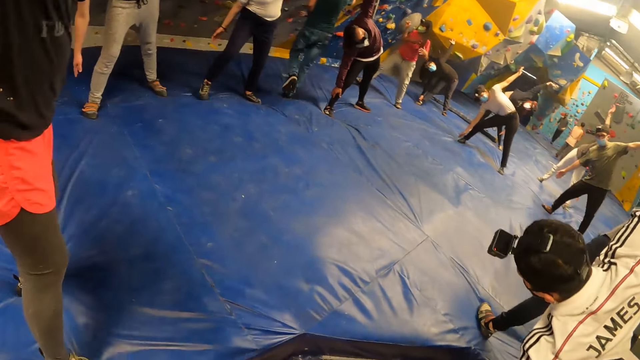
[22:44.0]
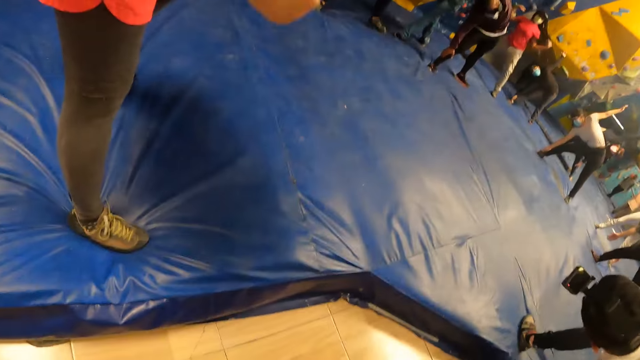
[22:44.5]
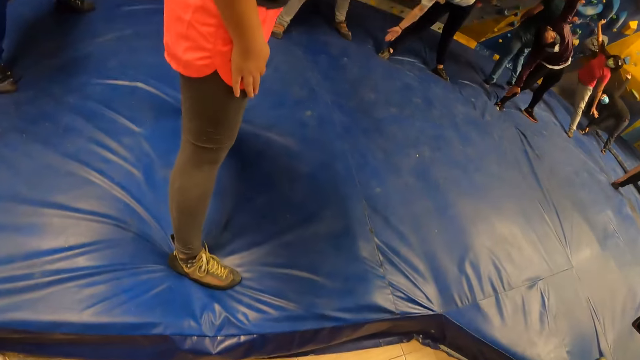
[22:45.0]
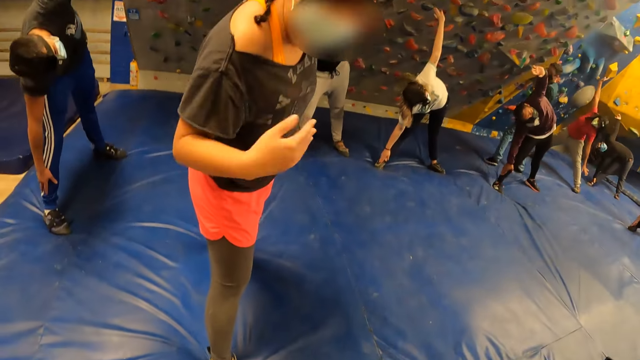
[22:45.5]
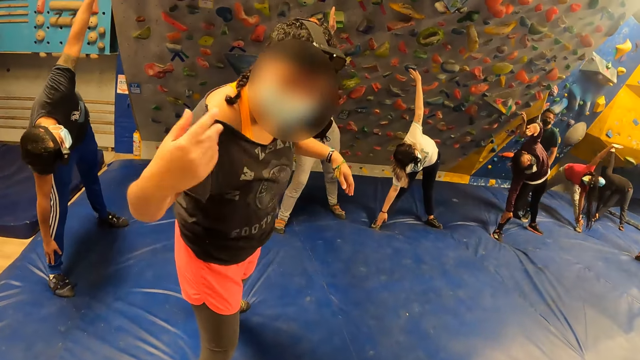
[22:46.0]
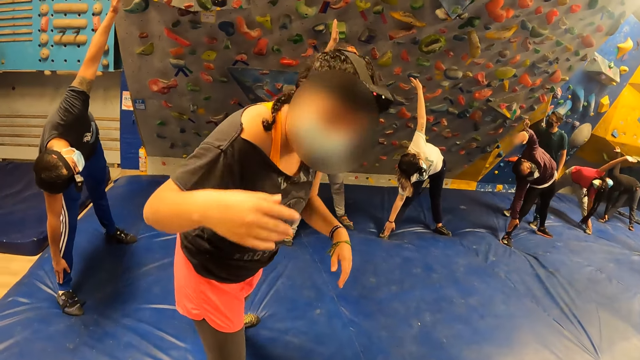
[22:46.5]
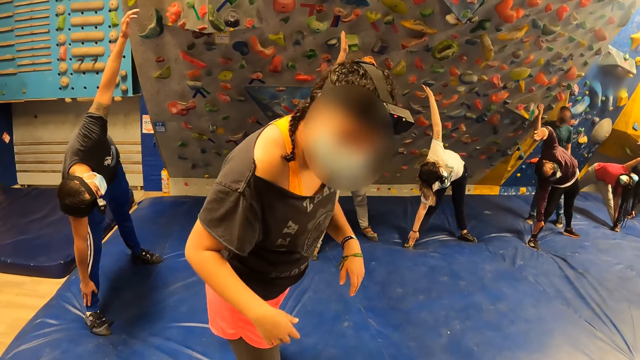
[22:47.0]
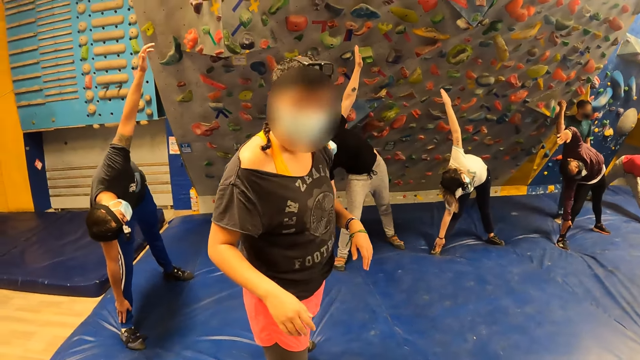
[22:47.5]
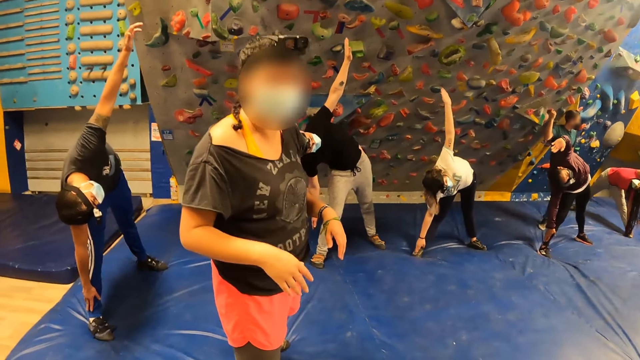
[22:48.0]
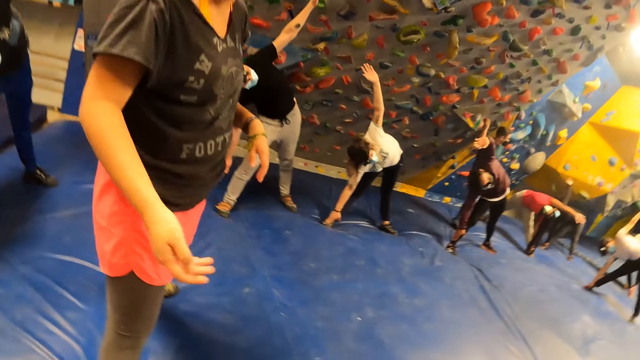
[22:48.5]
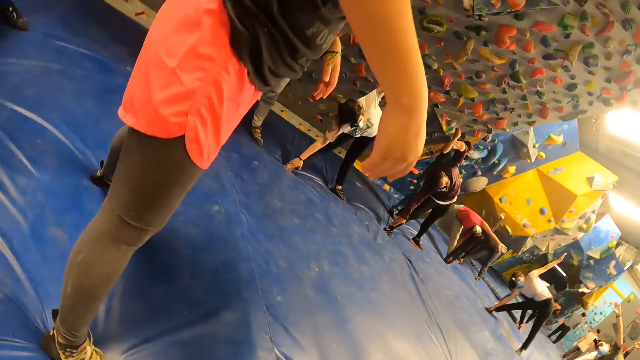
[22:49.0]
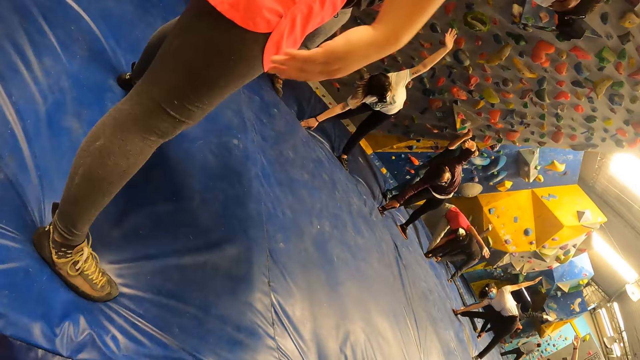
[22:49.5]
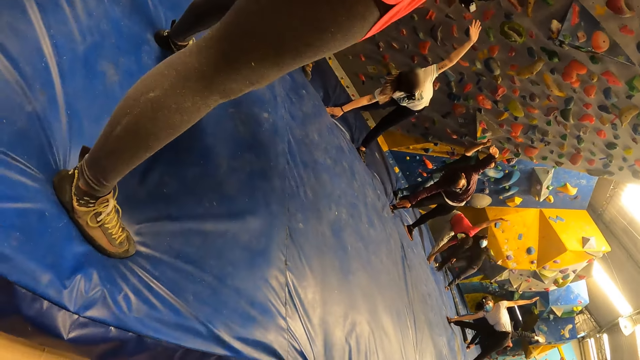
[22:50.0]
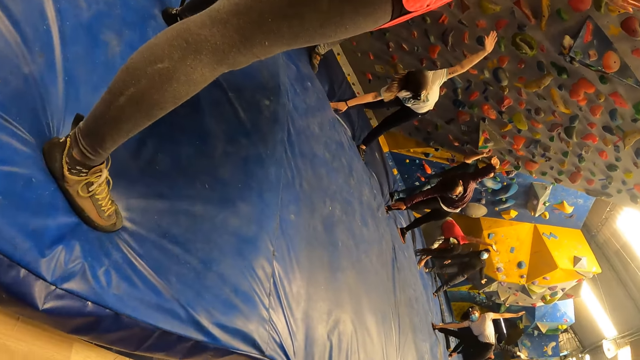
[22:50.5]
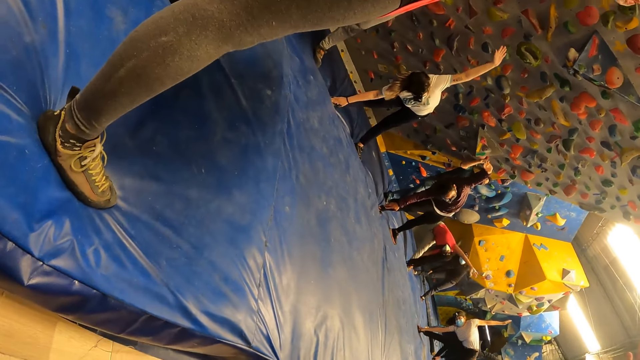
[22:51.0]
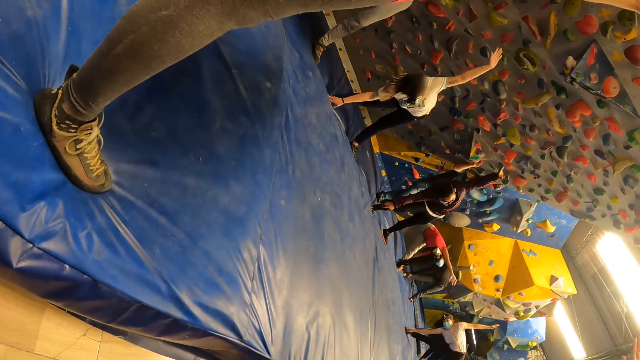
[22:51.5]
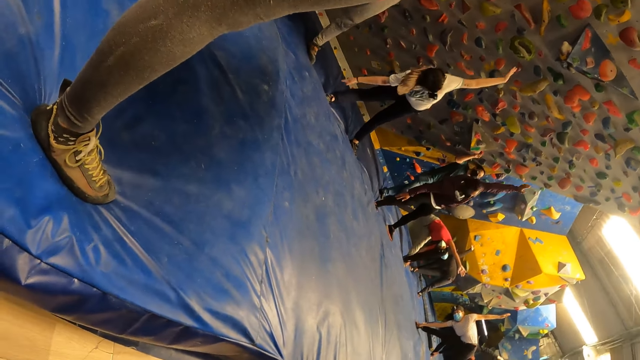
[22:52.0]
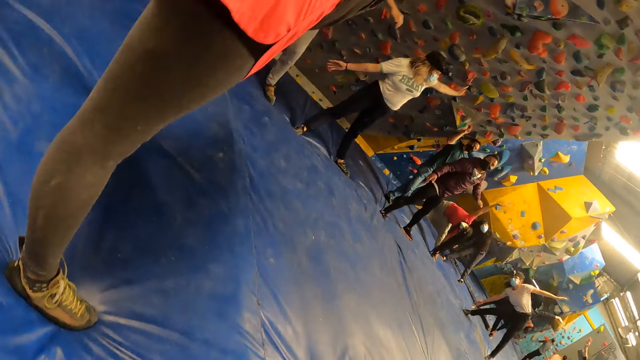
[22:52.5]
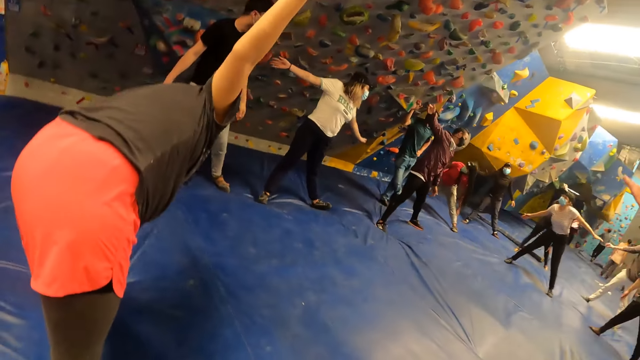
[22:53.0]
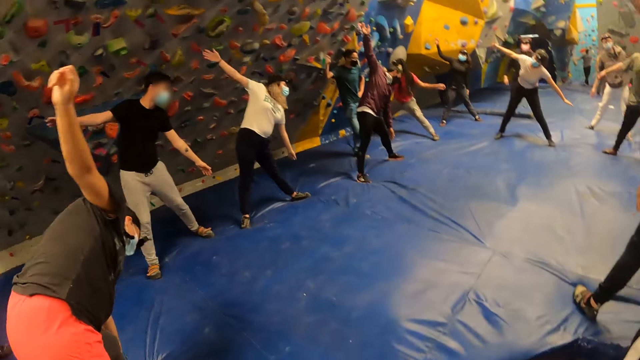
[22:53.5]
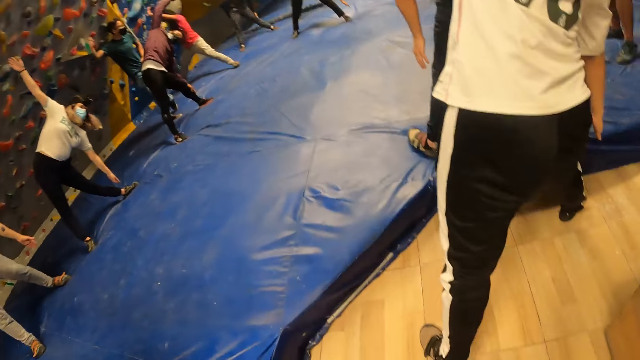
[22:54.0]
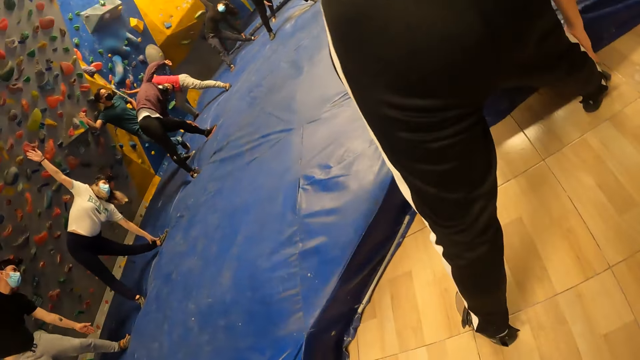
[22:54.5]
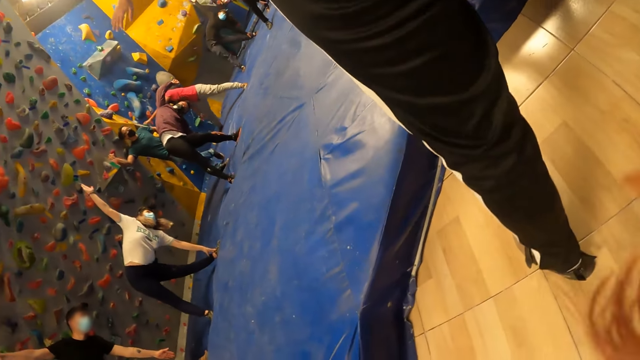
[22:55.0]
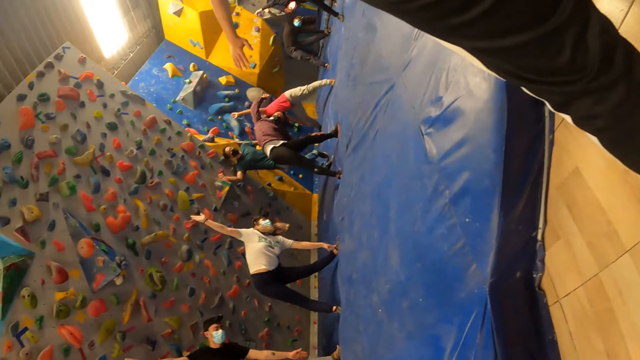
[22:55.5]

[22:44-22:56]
A woman interacts with the camera wearer.

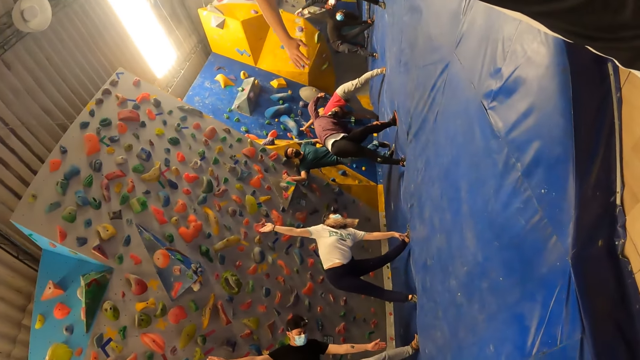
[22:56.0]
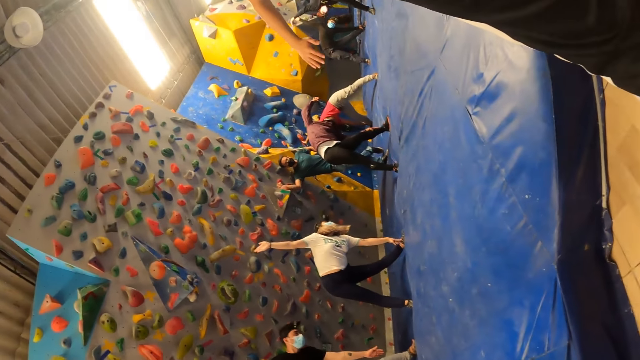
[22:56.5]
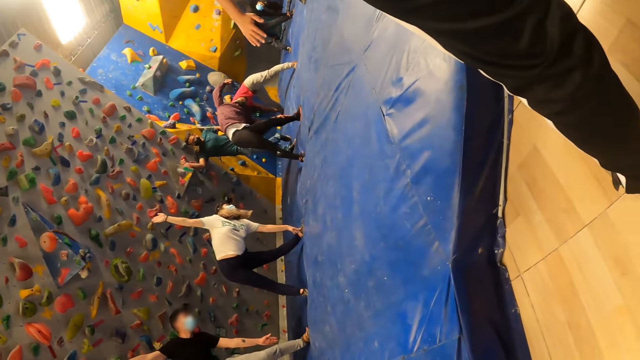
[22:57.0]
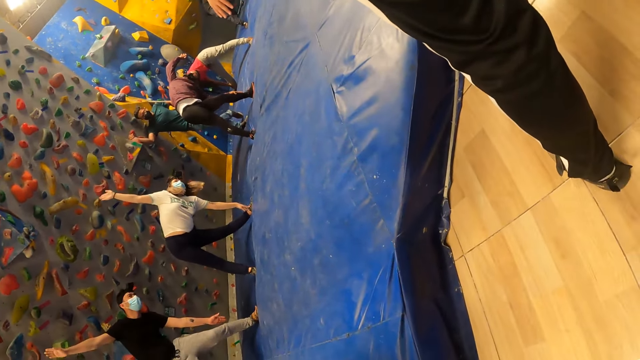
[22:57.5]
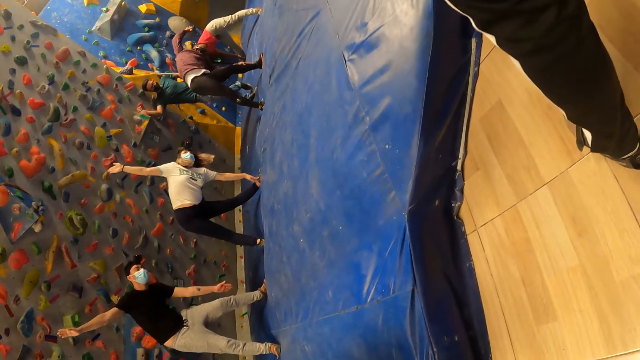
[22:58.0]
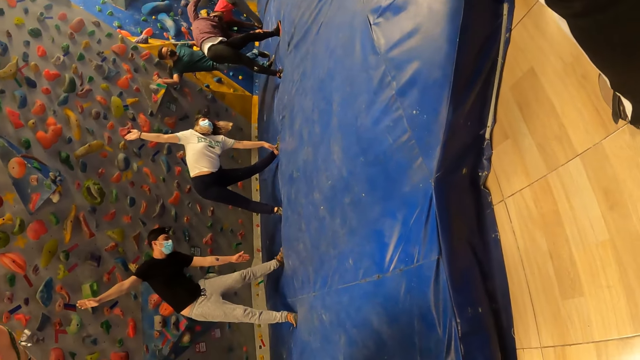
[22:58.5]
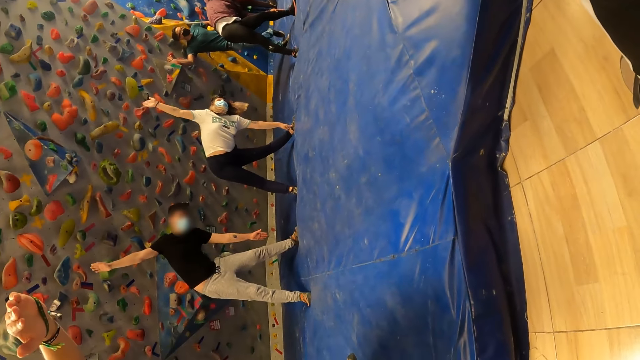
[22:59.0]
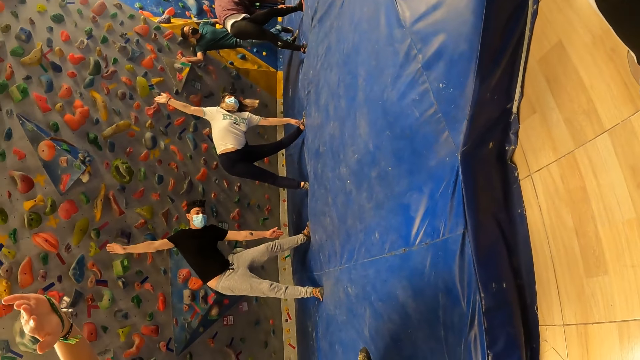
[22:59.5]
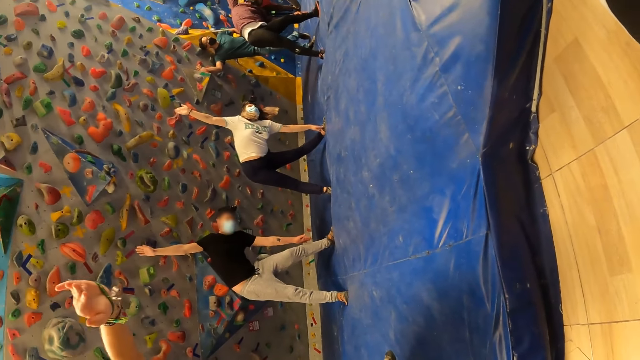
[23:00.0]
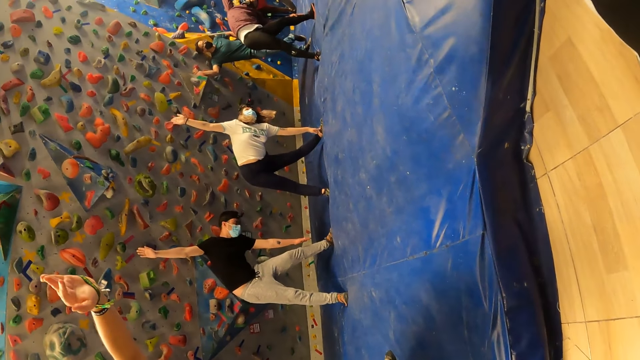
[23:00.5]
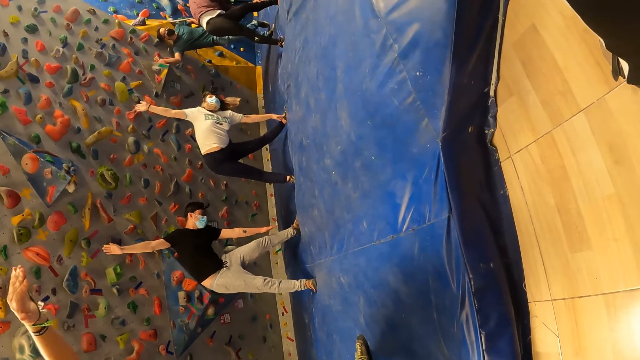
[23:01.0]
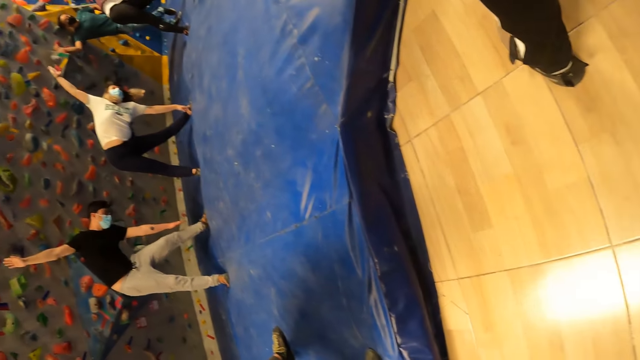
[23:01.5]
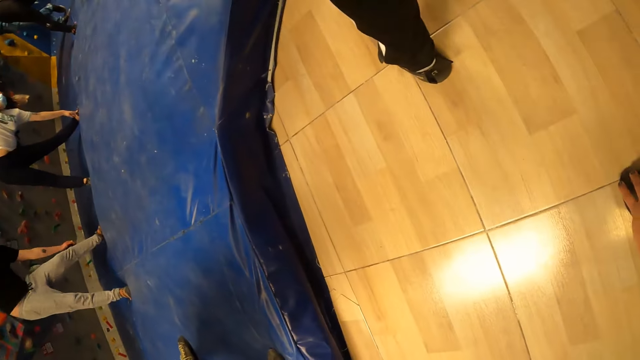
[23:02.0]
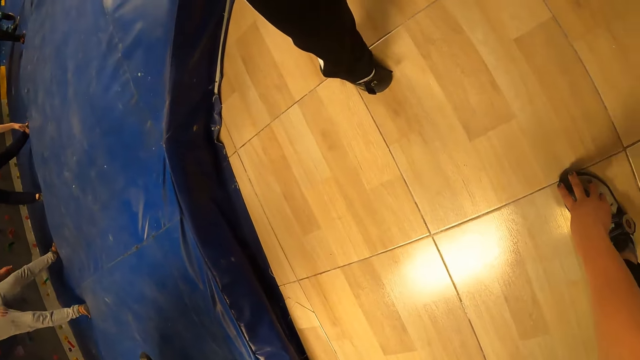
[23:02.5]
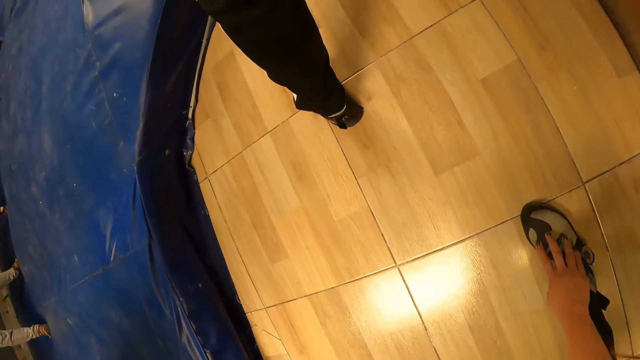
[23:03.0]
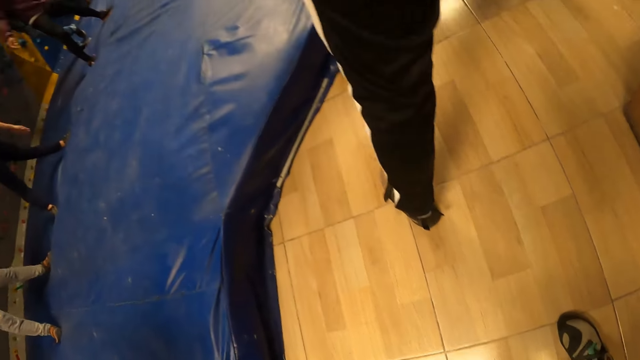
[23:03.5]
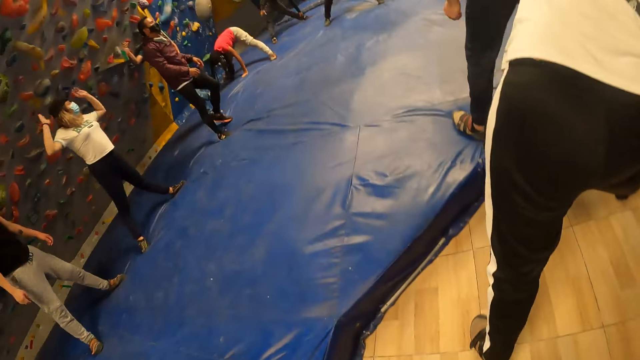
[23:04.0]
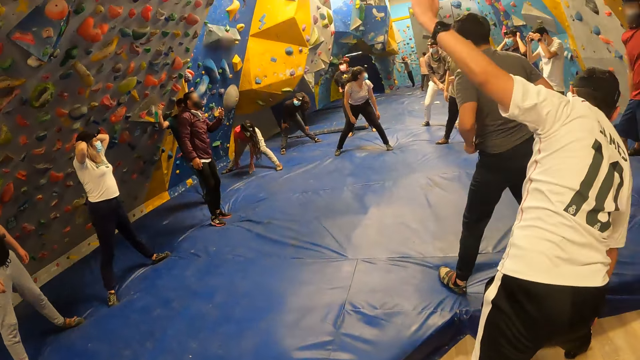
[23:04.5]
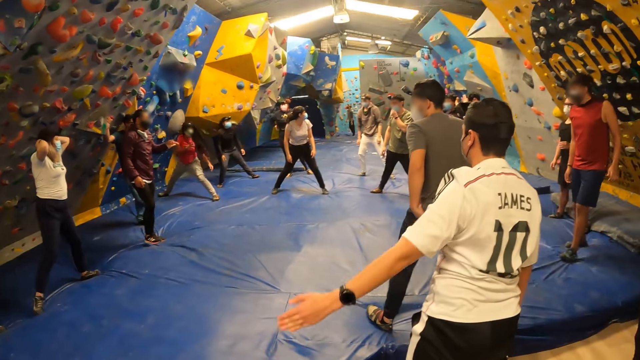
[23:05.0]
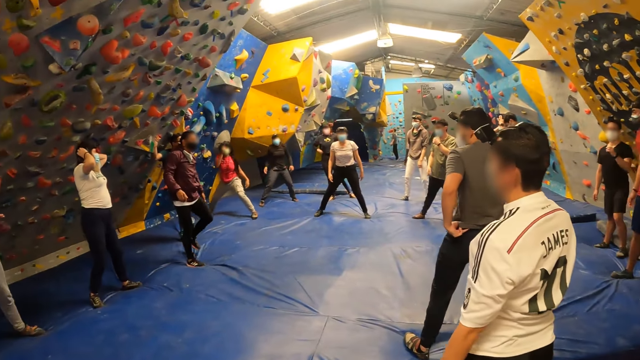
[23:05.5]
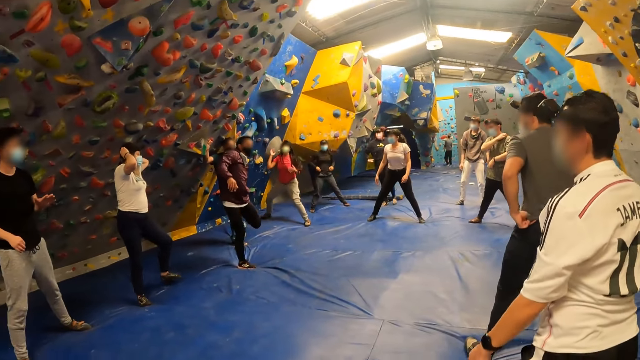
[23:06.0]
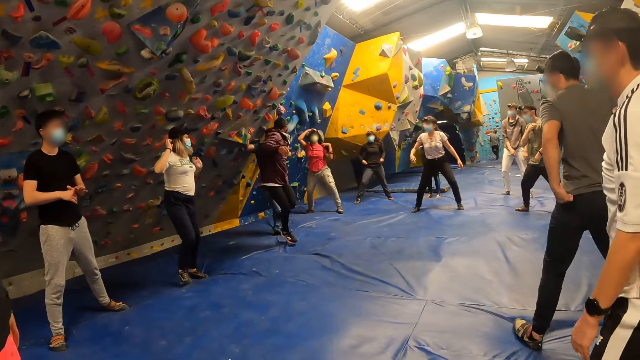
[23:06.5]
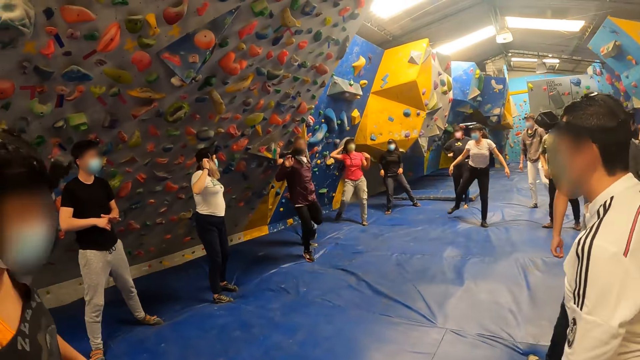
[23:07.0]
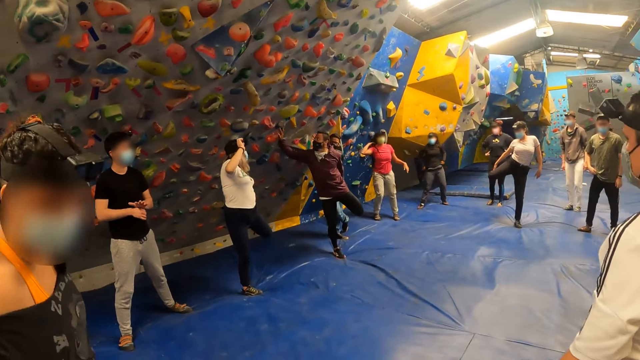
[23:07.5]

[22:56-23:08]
The man exercises his legs with his hands.
